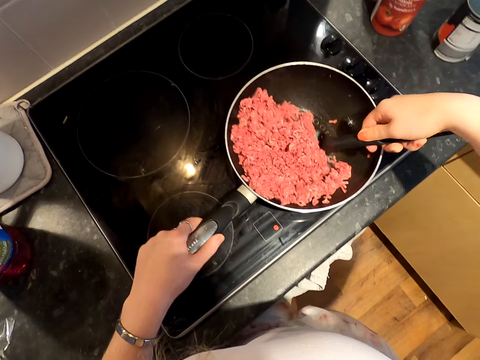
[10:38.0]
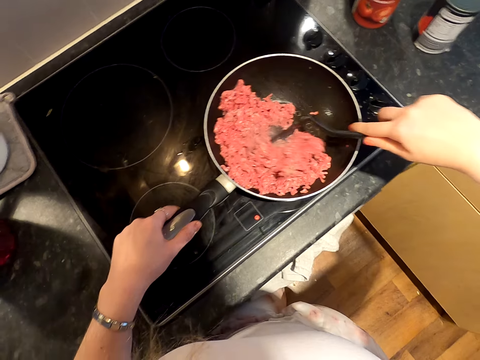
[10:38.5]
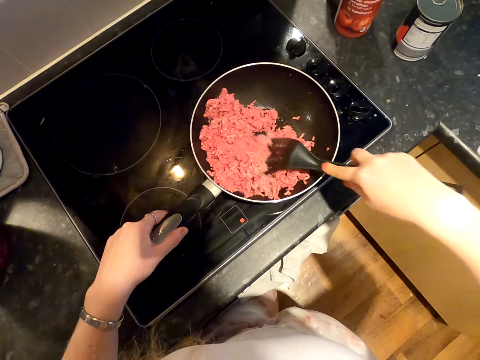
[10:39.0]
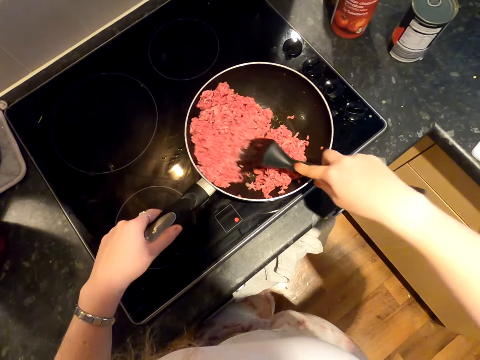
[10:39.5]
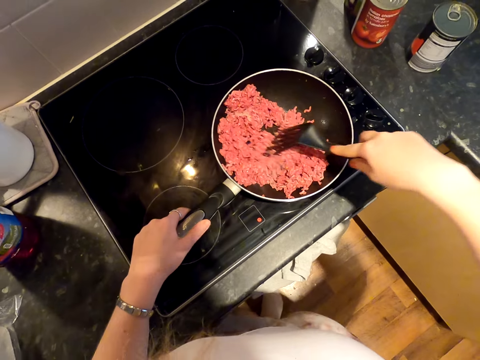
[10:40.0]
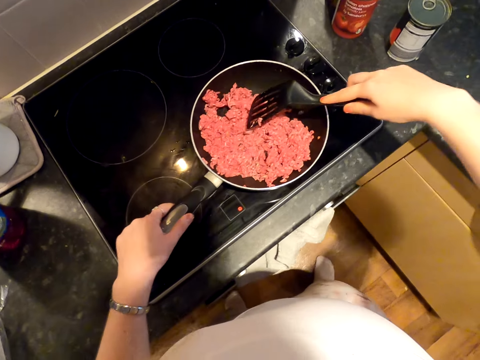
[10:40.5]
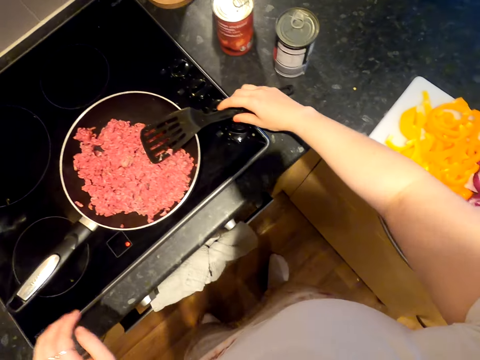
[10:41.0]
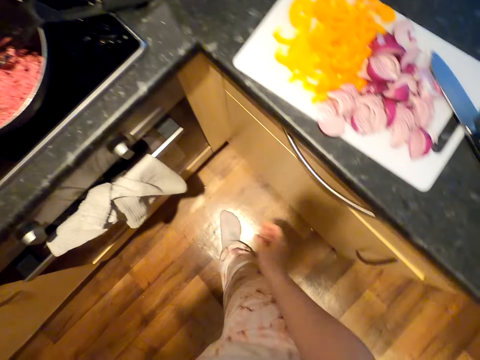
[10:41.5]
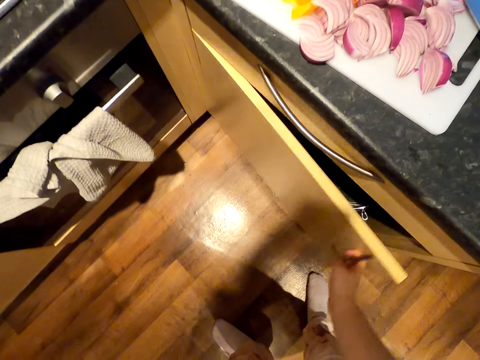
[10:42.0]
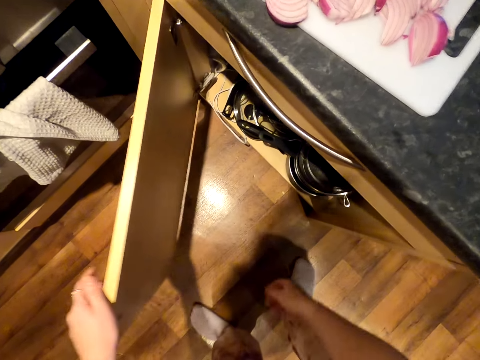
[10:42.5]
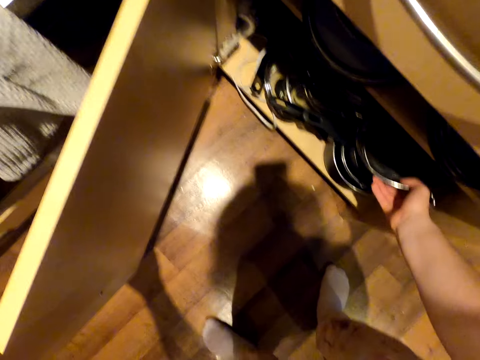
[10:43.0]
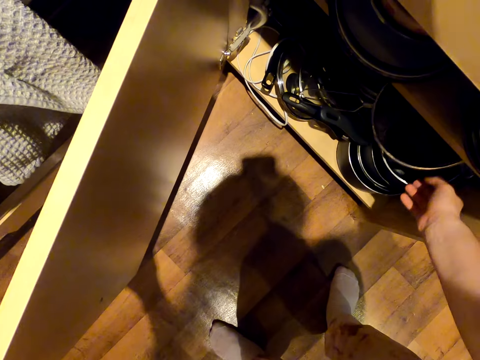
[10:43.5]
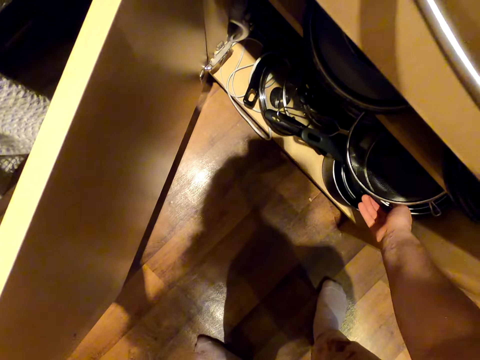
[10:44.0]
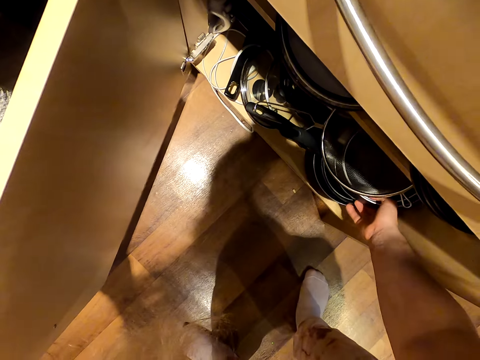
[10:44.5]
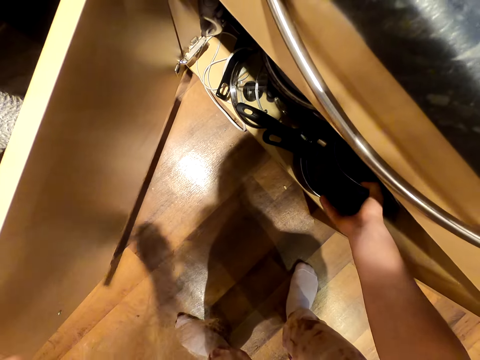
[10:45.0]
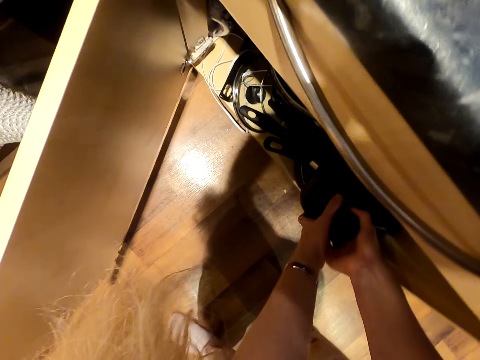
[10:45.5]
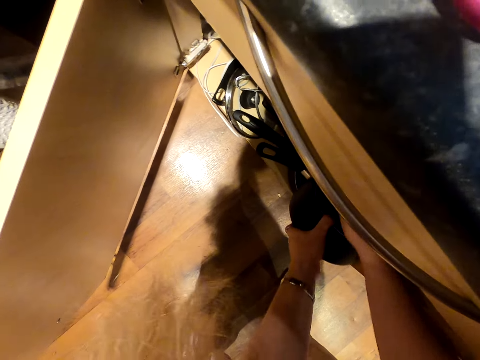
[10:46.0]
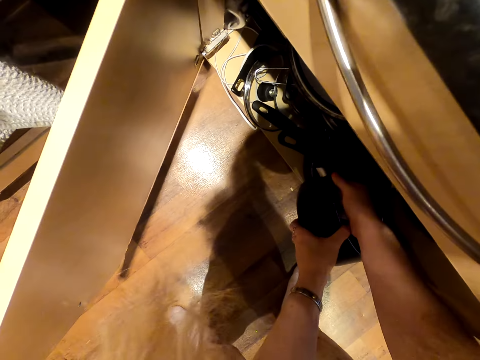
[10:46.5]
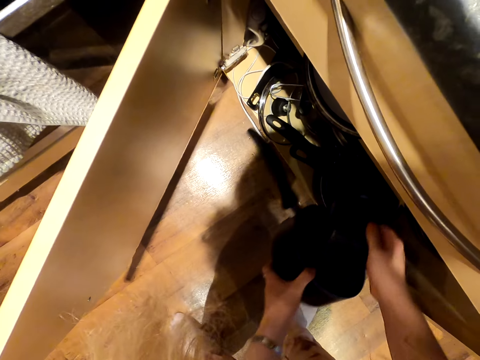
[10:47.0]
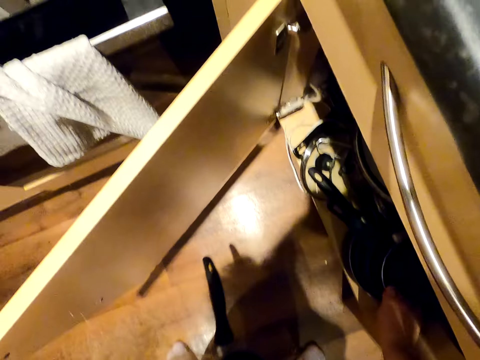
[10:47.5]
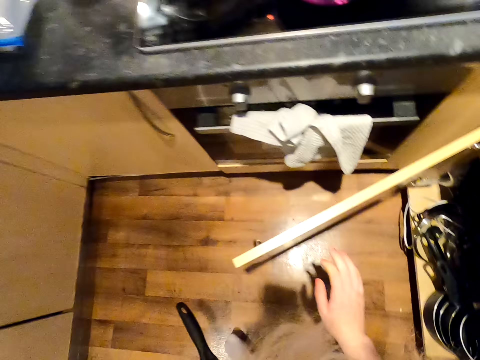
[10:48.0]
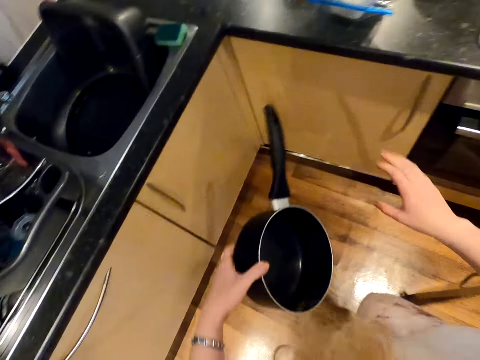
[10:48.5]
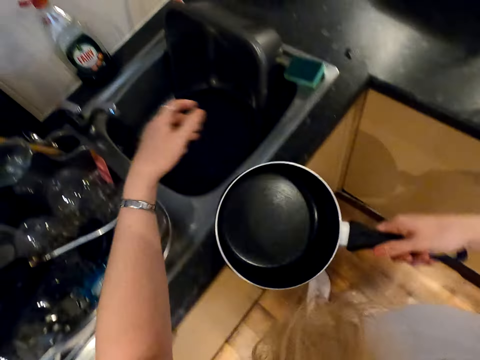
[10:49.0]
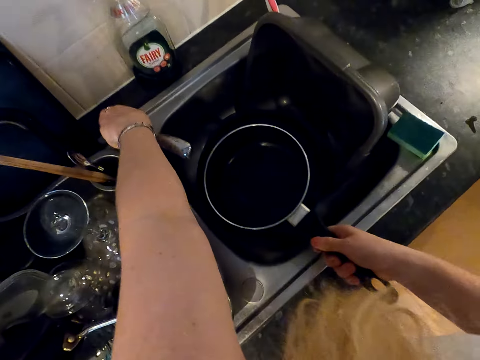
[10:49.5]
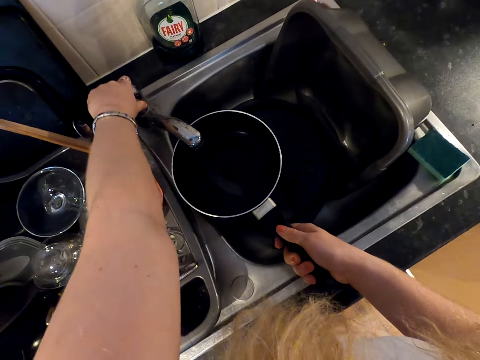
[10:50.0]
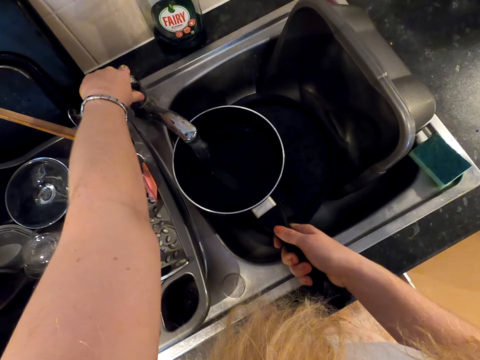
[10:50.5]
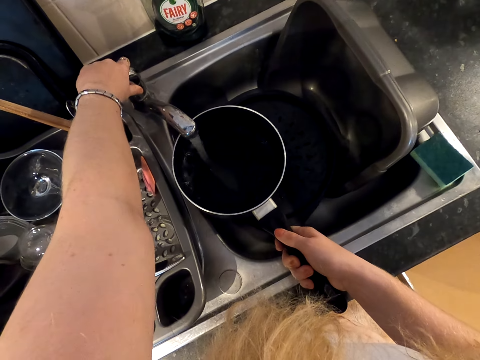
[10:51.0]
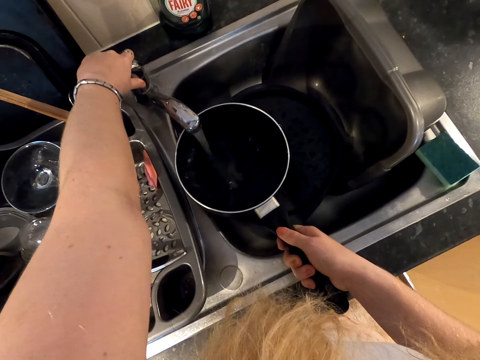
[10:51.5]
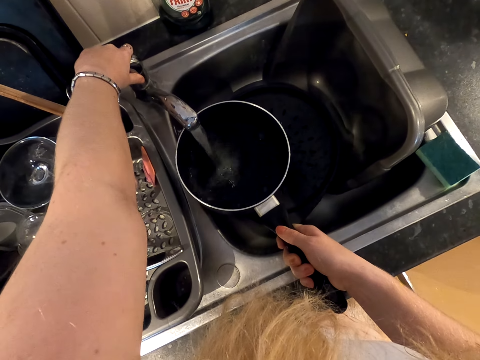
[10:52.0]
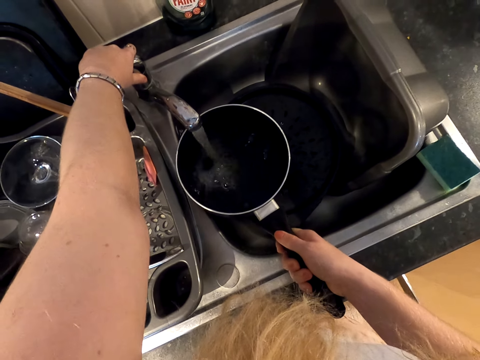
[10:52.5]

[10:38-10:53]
The camera wearer removes their hand from the spoon. They move around, open the cabinet and hold the cabinet door. They touch the pans. They pick up a pan and hold the pan. They put the pan back. They touch the cabinet door. They hold a cooking pot with the other hand. They turn on the tap into the pan.

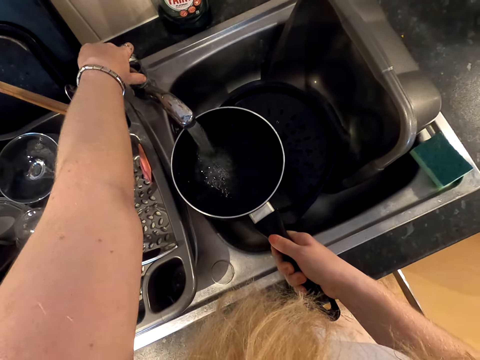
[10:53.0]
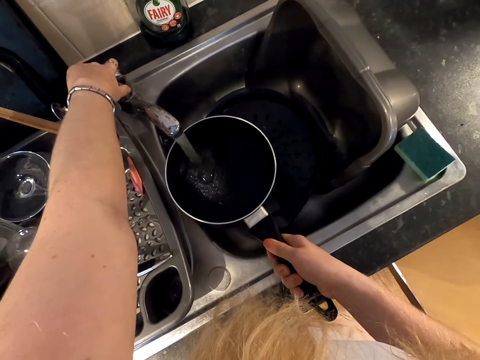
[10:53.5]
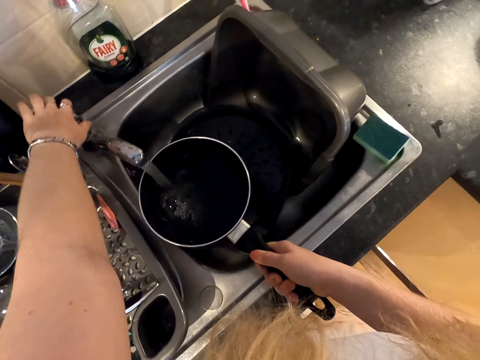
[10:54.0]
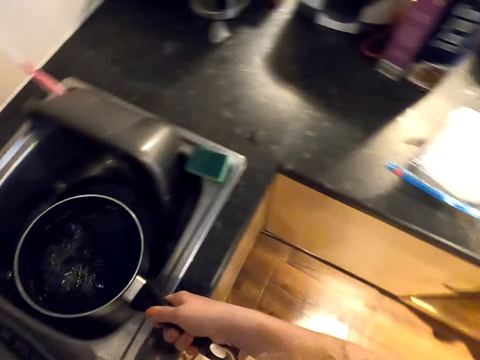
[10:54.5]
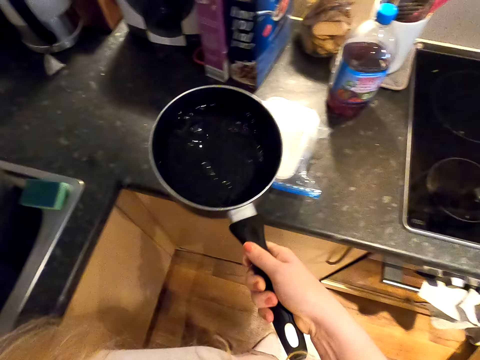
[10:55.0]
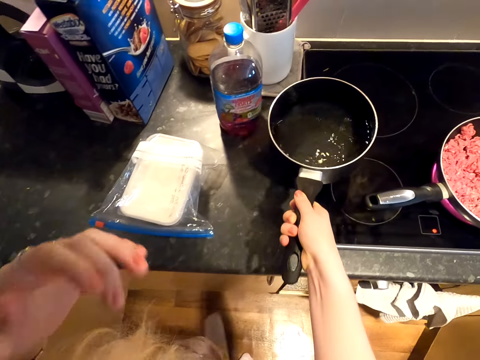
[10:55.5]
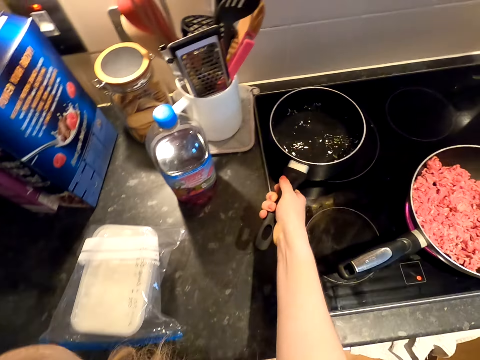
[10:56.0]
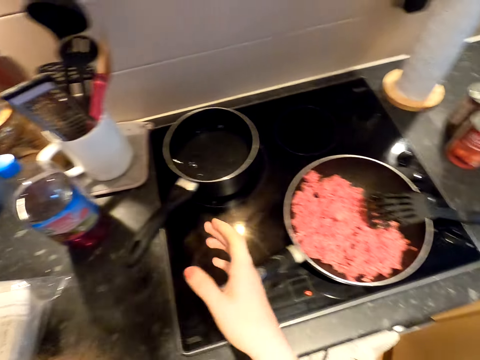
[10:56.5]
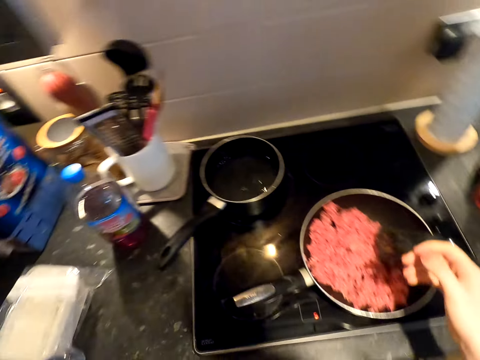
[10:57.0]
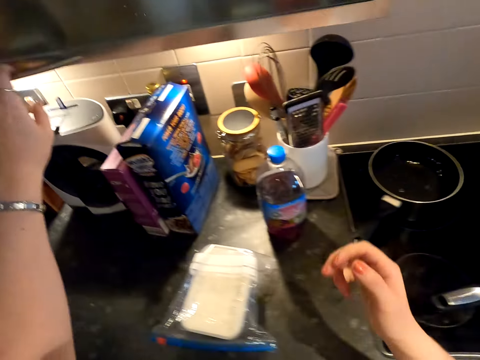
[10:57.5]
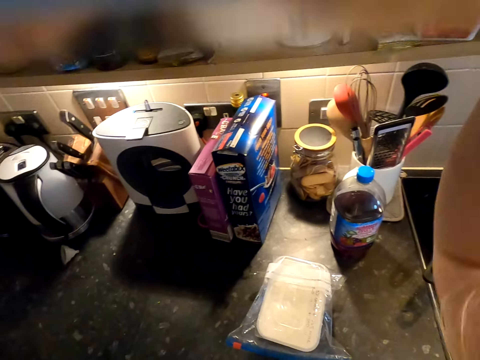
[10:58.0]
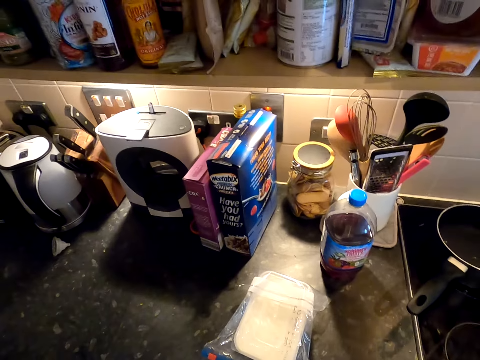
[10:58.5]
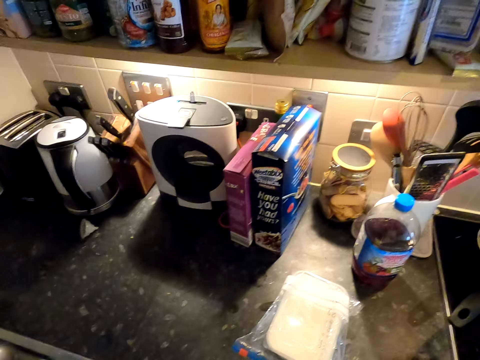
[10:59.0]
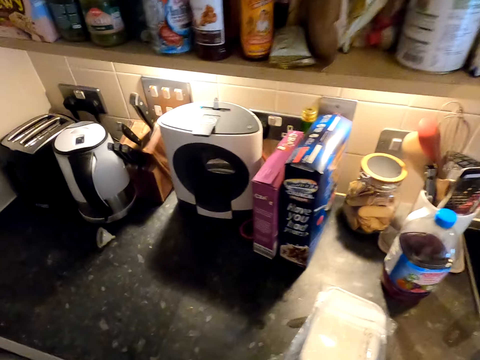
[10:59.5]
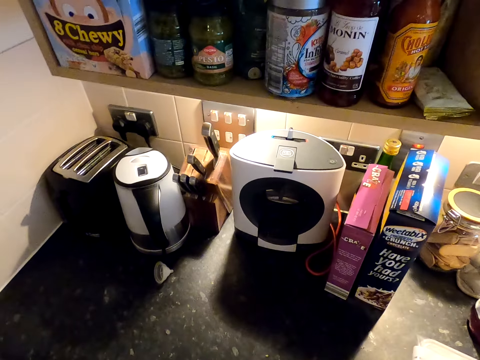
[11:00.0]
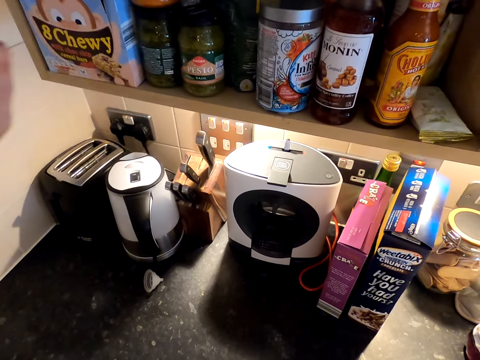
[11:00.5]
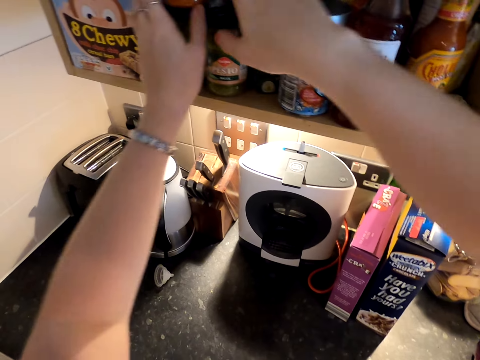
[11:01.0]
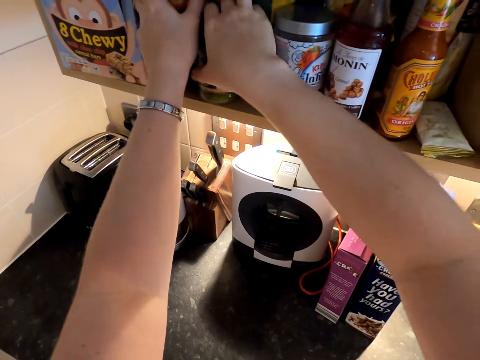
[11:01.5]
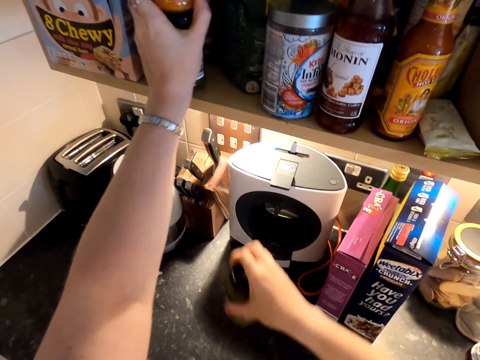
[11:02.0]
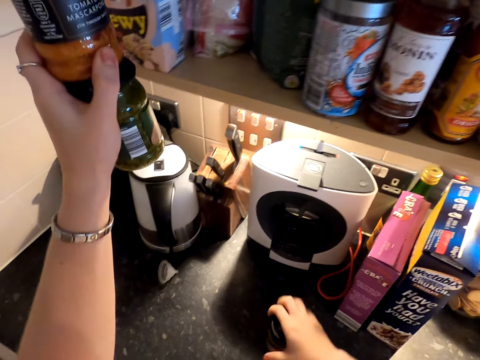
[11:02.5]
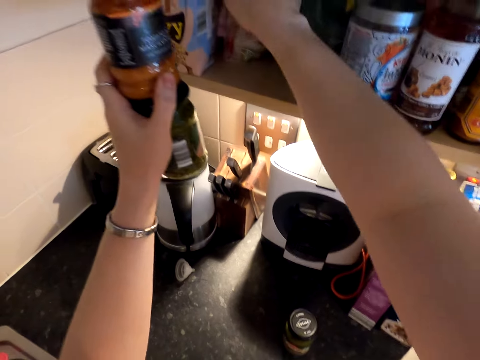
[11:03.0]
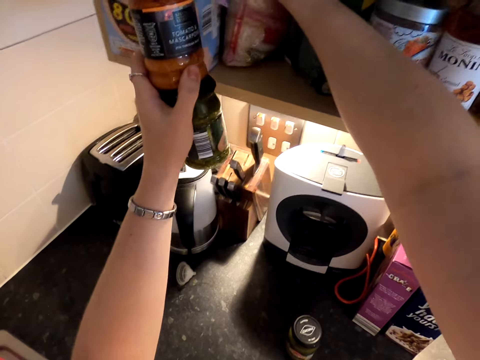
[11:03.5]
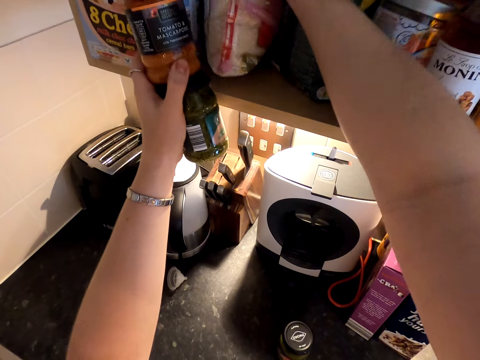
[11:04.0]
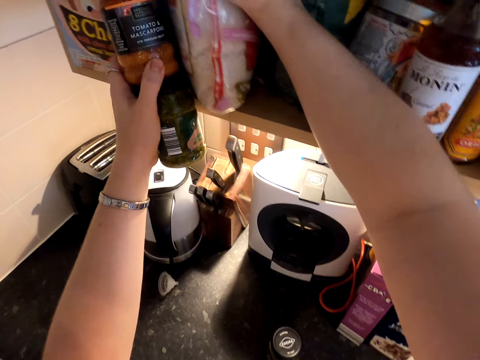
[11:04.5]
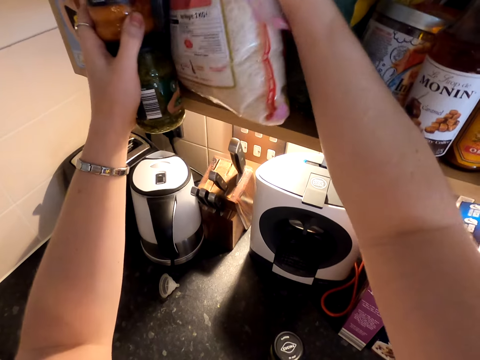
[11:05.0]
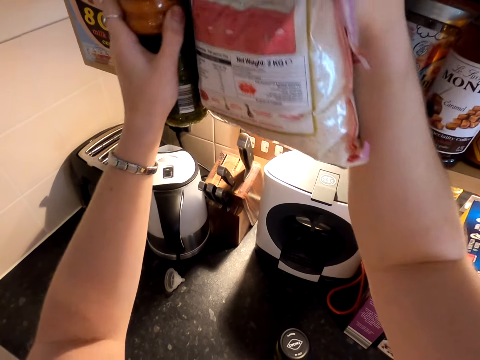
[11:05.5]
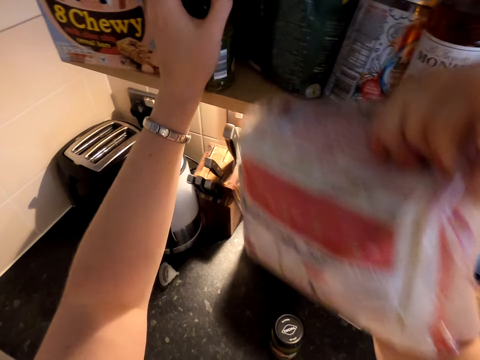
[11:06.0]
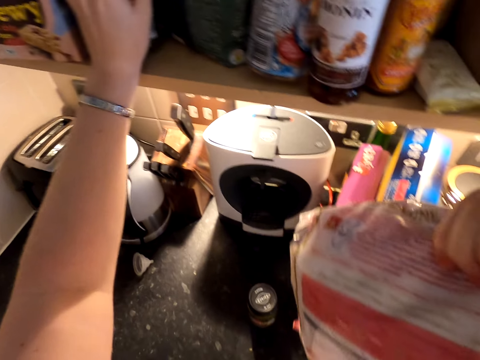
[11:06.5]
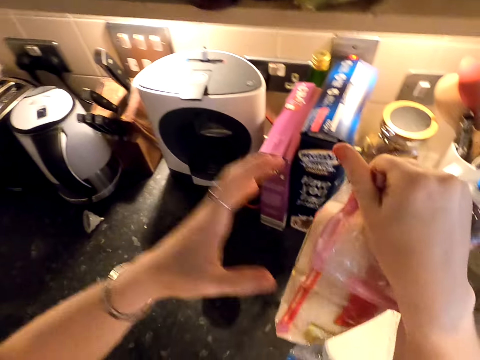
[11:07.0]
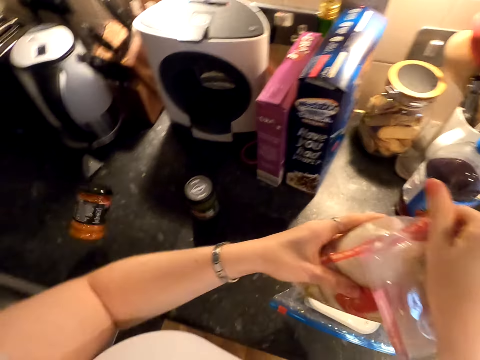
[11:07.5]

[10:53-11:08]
The camera wearer closes the tap. They move towards the cooker. They put the cooking pot on the cooker. They open the cabinet. They hold spices. They put the spice down. They take the rice from the cabinet. They put the spices in the cabinet.
